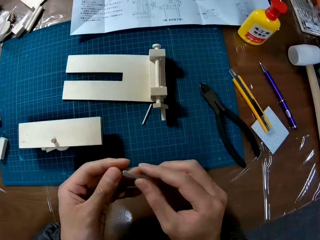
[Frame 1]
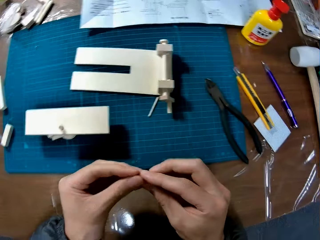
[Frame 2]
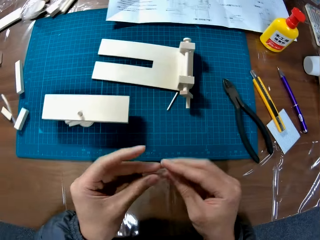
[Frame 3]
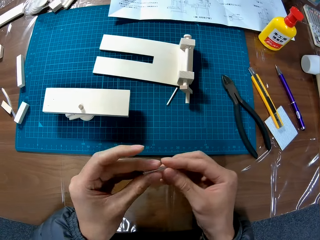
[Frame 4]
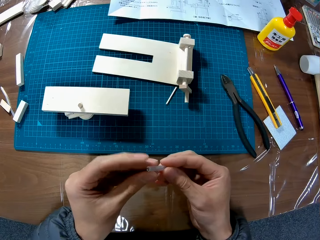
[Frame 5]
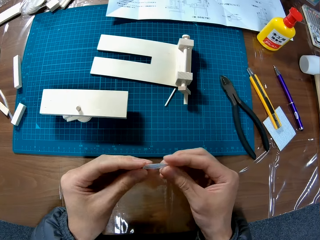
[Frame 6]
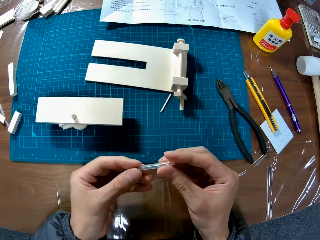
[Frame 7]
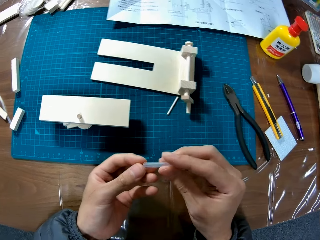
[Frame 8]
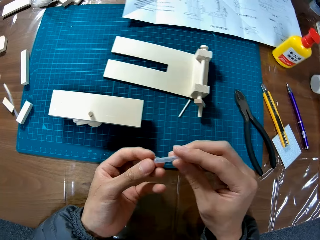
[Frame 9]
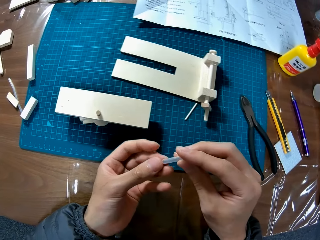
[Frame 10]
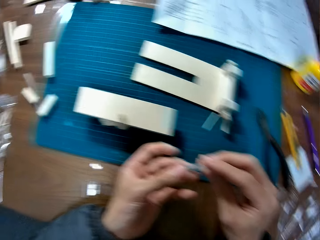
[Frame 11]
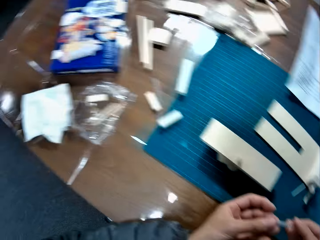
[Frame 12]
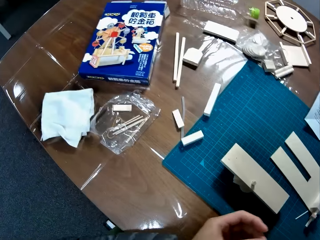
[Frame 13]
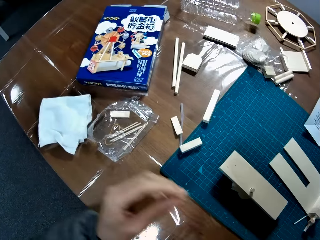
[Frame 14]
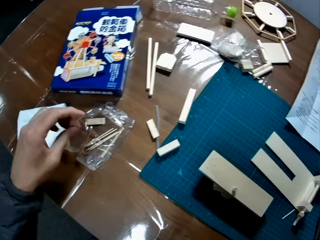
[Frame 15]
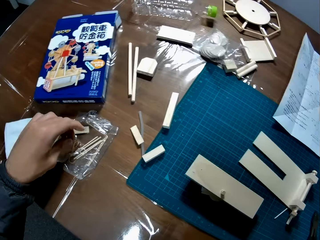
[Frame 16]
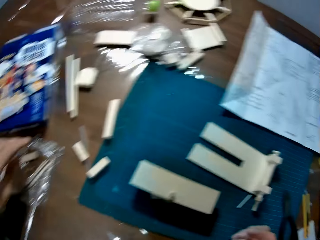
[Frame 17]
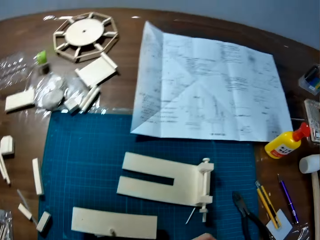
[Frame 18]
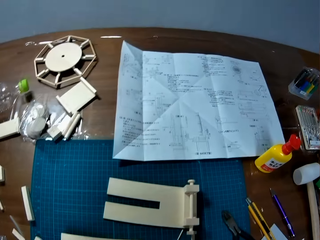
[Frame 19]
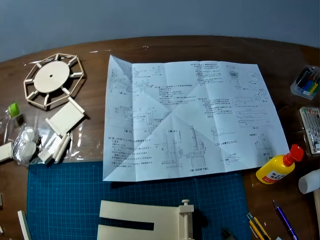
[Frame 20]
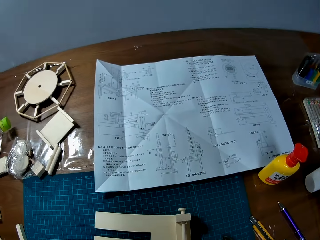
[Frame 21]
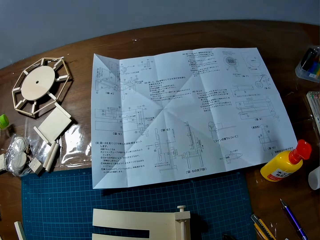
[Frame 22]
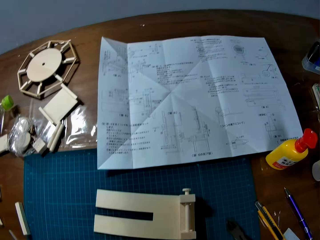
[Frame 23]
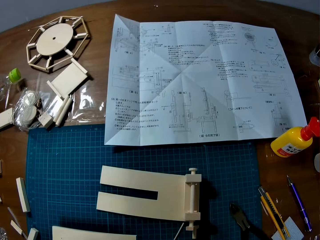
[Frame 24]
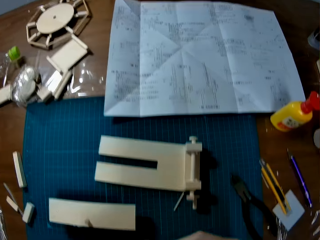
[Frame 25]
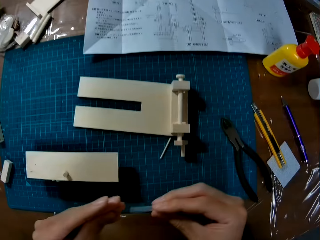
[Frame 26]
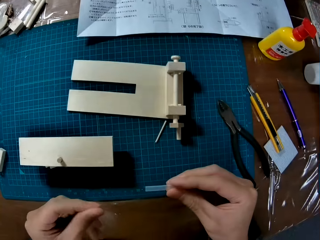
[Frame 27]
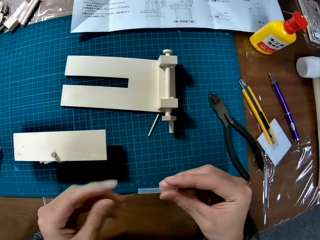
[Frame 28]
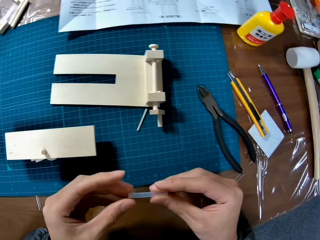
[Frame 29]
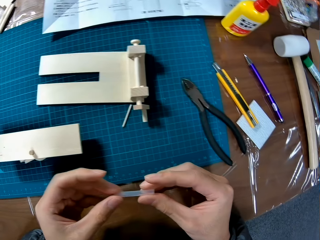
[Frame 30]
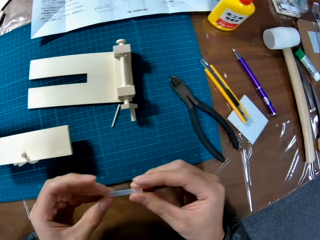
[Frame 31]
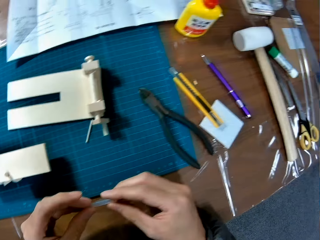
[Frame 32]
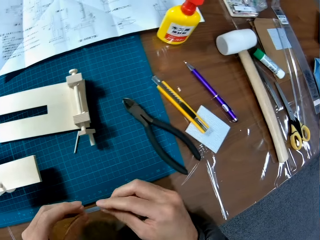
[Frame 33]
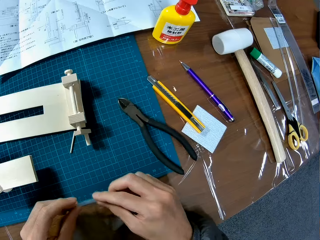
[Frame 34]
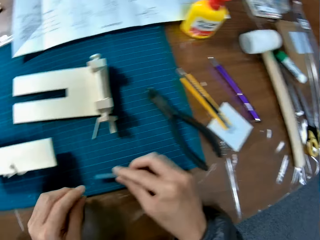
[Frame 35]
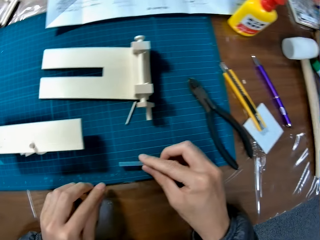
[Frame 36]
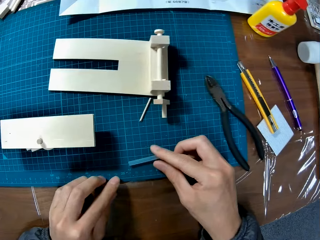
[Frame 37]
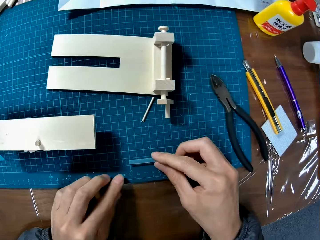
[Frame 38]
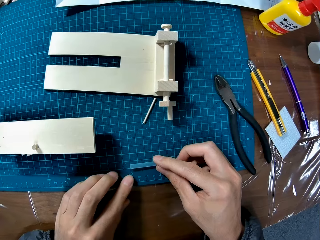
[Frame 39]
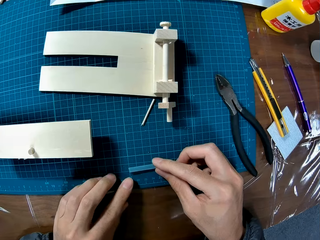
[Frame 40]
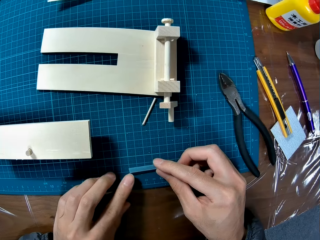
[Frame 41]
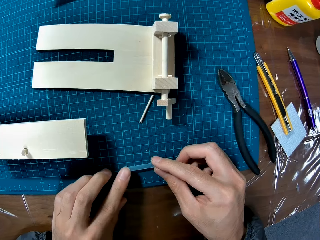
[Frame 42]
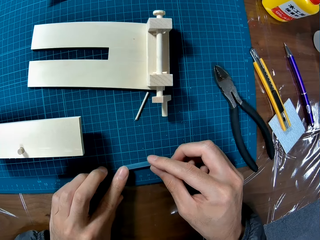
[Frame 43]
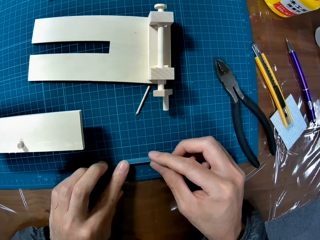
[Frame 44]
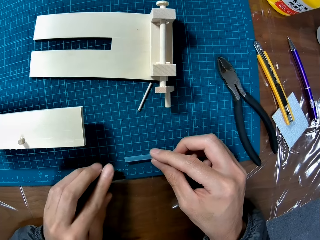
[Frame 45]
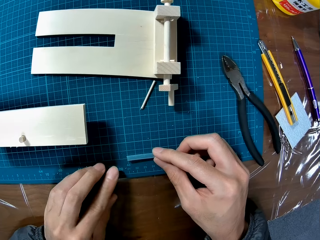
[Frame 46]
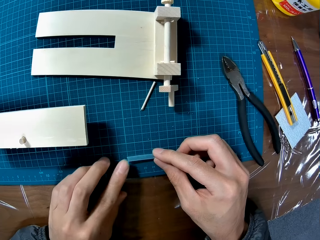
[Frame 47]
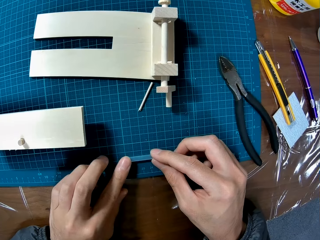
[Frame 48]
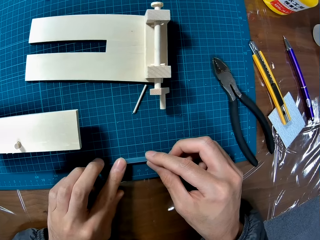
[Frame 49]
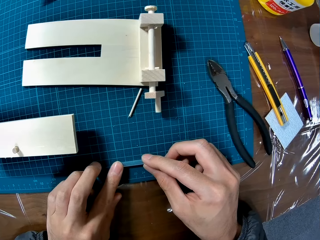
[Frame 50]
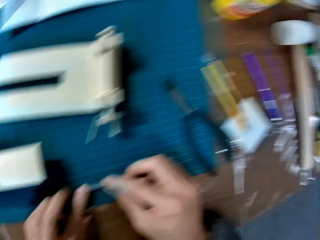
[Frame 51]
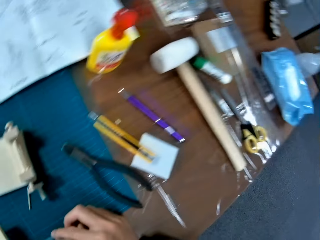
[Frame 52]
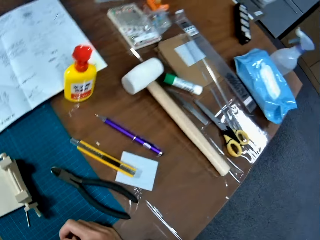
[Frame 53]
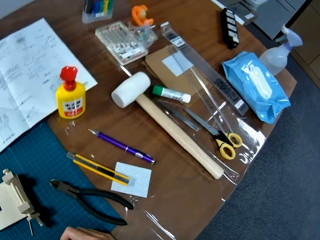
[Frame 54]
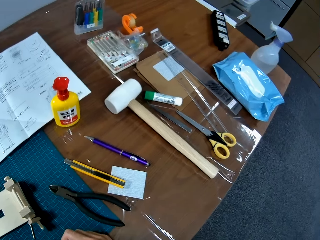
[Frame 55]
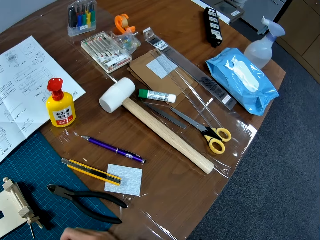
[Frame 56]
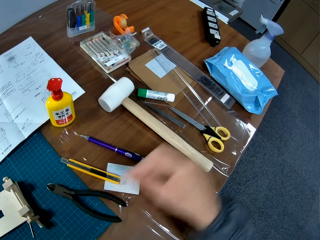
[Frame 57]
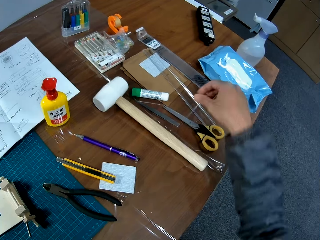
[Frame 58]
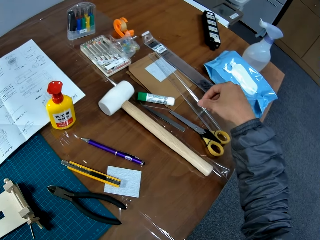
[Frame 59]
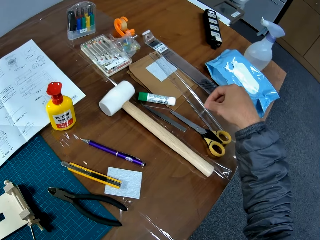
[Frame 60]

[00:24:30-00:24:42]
The camera wearer checks the model piece. They hold a tiny plastic with both hands. They pick up the model piece. They go through the manual on the table. They check the model piece. They hold the tiny plastic with both hands. They pass the model piece to the right hand. They drop the tiny plastic on the sheet on the table. They touch the model piece. They touch the model piece again. They touch the table.

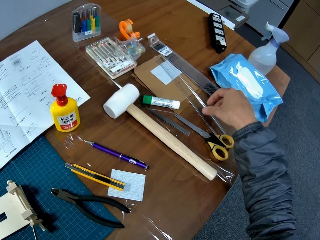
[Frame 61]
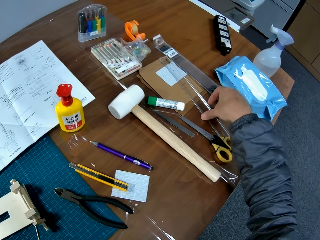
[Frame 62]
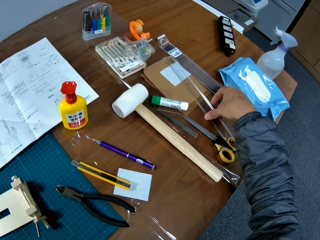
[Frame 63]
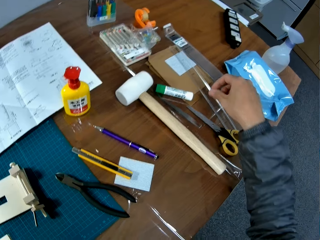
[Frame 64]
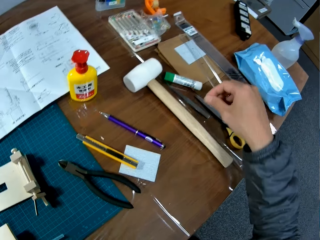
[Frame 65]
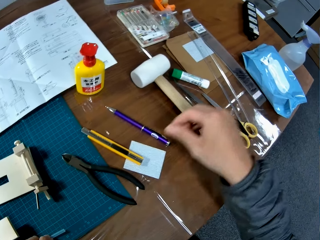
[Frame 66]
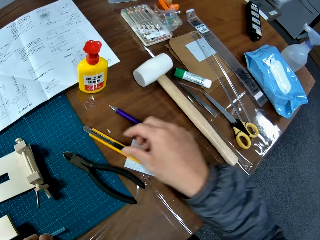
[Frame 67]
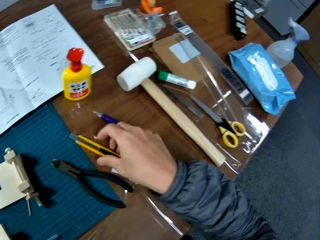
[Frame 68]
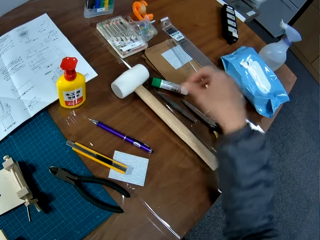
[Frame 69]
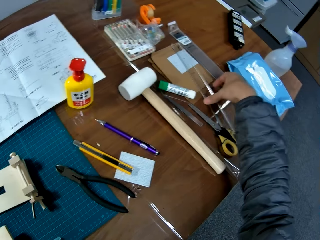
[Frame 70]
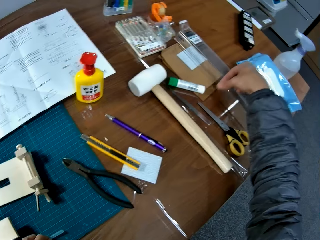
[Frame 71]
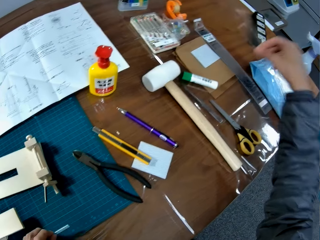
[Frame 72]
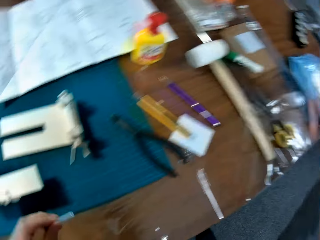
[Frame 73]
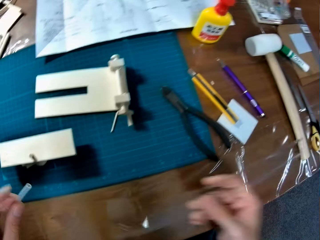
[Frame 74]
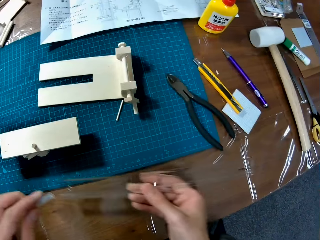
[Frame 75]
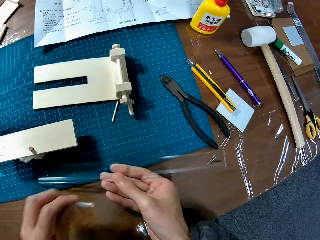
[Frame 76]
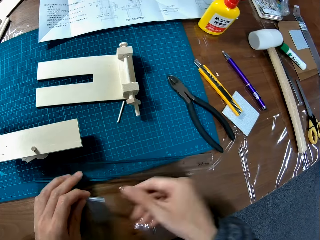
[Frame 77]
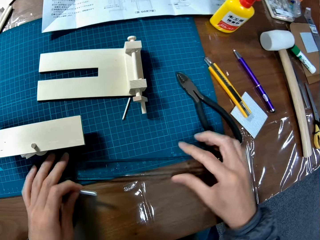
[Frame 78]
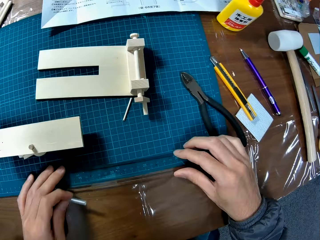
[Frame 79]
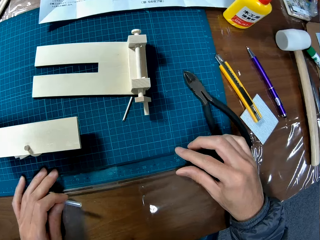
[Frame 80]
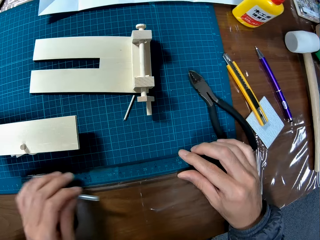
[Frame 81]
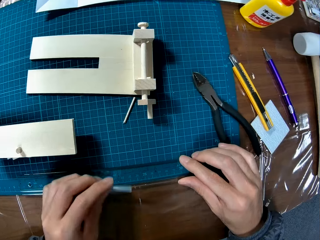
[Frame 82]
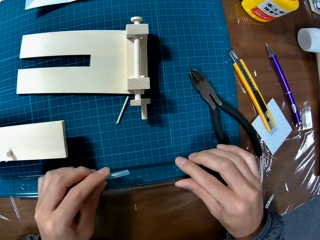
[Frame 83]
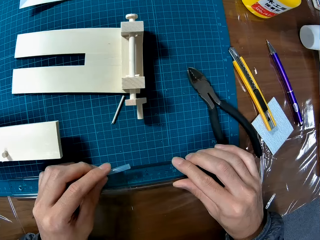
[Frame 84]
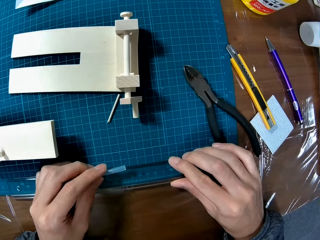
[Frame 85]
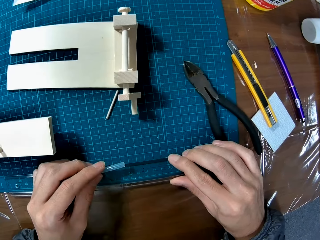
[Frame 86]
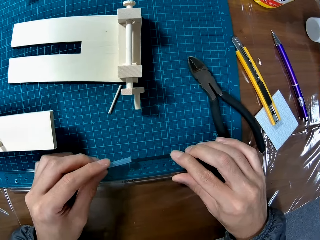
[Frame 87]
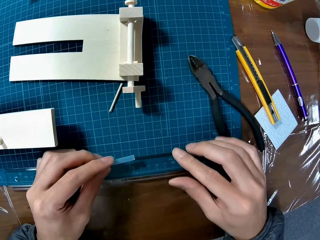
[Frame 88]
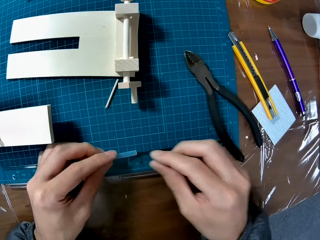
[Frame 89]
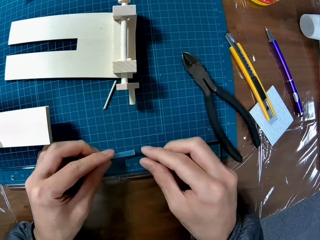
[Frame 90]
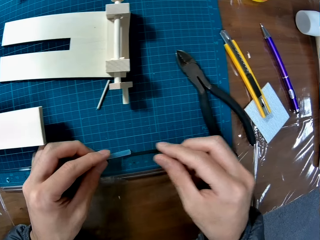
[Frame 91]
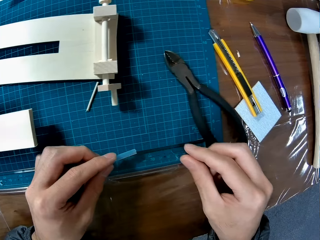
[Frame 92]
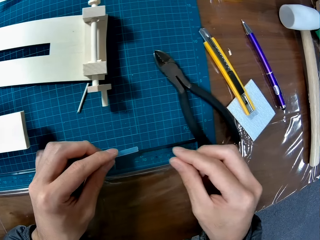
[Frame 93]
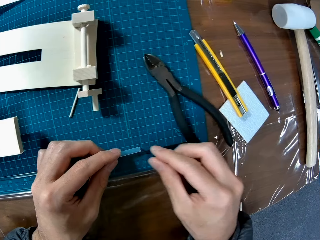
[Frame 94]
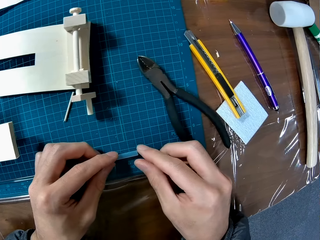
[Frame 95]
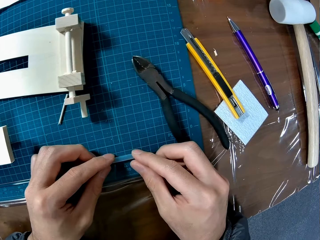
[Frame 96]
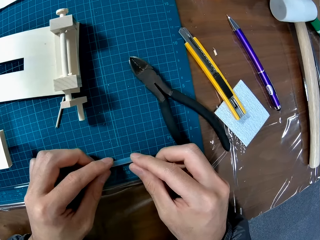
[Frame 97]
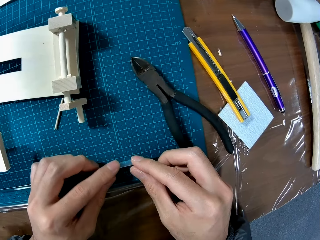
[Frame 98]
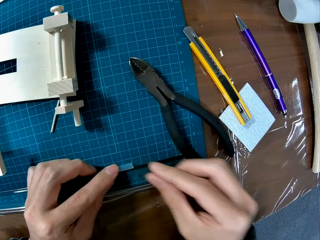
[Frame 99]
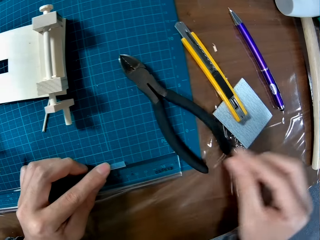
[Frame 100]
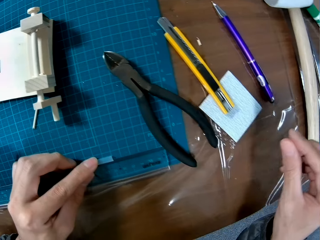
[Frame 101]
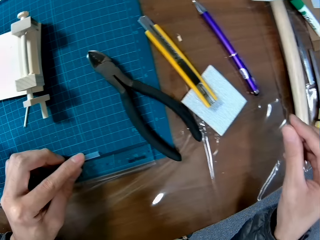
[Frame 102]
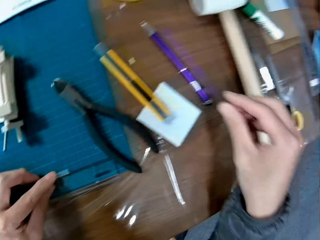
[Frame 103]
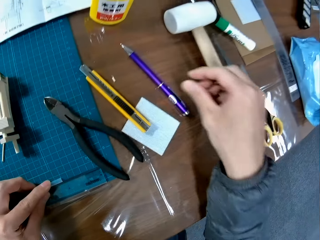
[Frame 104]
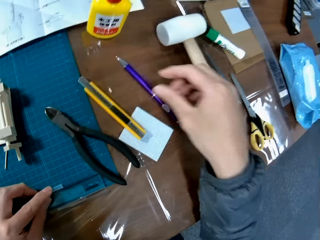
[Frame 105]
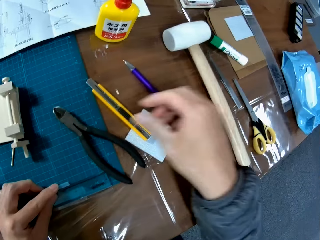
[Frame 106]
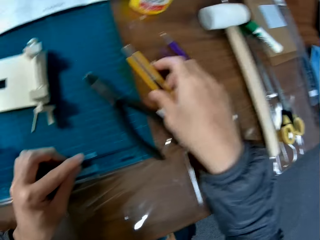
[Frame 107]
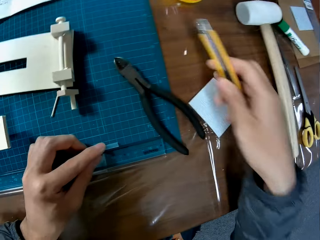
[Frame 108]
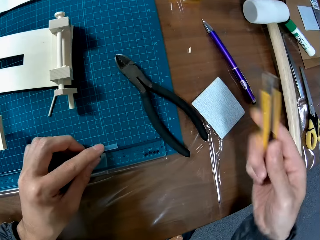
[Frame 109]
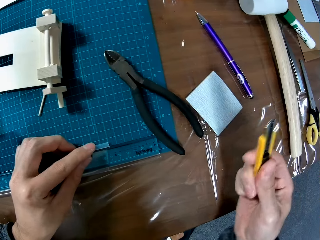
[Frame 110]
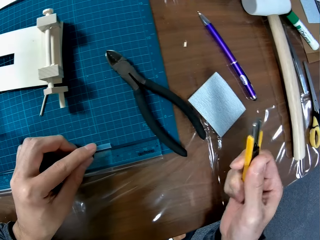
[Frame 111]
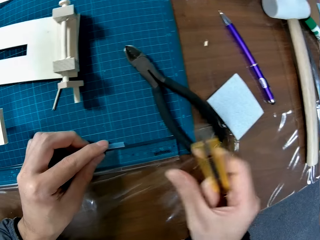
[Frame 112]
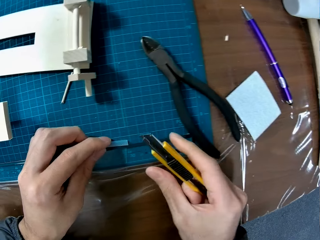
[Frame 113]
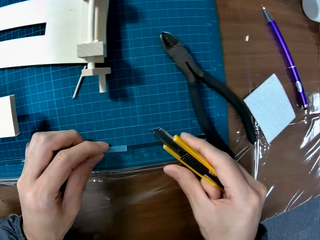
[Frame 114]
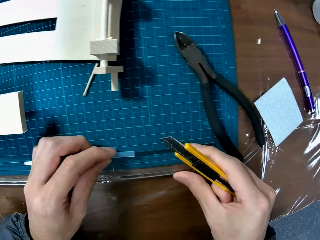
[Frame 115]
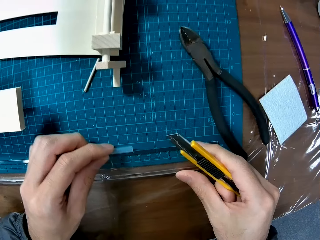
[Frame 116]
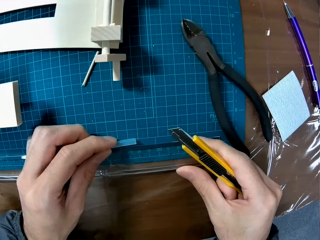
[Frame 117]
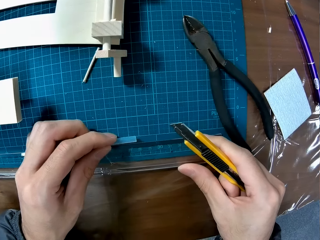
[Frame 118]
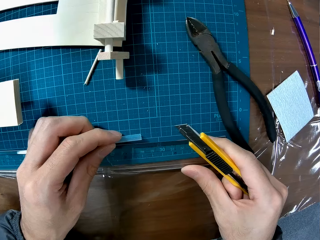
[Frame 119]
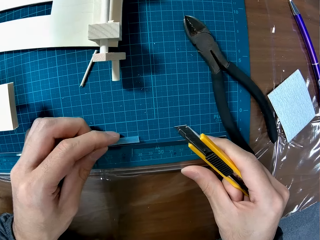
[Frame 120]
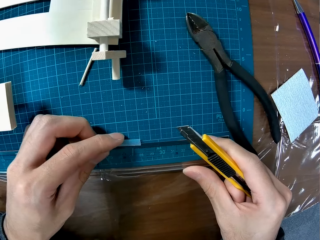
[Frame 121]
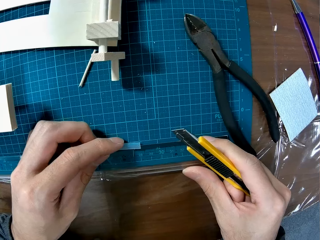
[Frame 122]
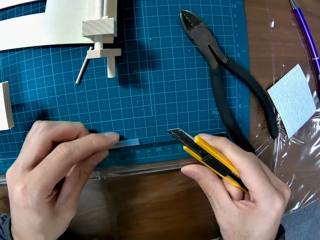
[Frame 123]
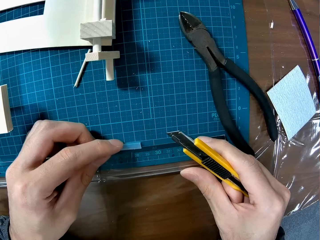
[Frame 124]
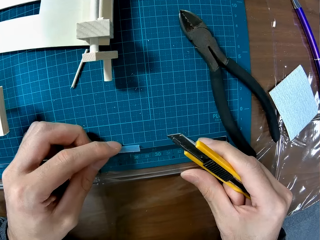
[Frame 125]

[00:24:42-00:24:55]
The camera wearer touches a ruler on the table with his right hand. He touches the table. He picks up the ruler from the table with his right hand. He puts the ruler on the cutting mat. He moves the ruler. He moves the hand. He touches the model piece. He places the tiny plastic close to the ruler. He touches the table. He picks up a craft knife from the table. He touches the ruler. He moves the ruler. He moves the hand. He puts the model piece on the ruler. He adjusts the ruler and the tiny plastic with his left hand.
